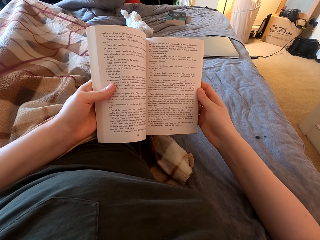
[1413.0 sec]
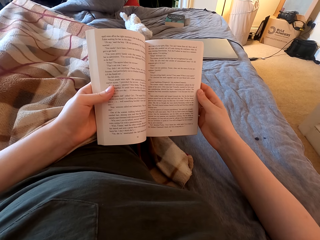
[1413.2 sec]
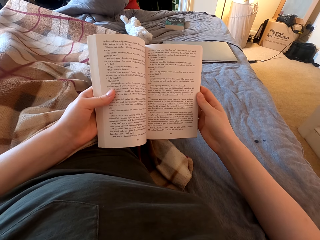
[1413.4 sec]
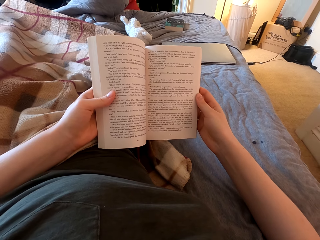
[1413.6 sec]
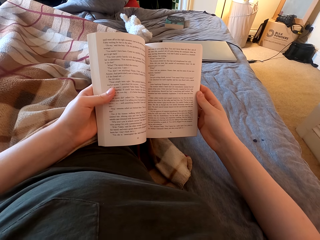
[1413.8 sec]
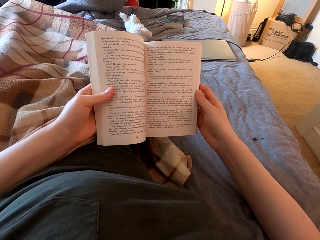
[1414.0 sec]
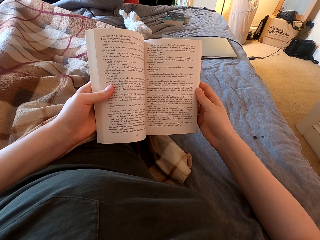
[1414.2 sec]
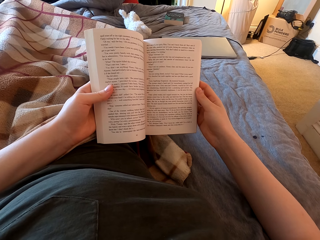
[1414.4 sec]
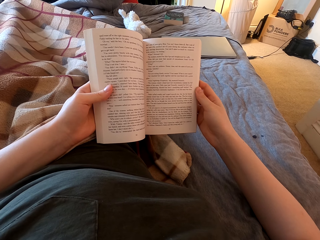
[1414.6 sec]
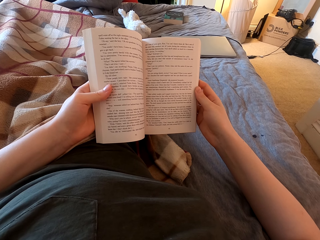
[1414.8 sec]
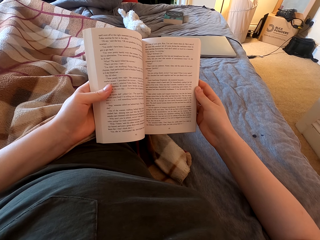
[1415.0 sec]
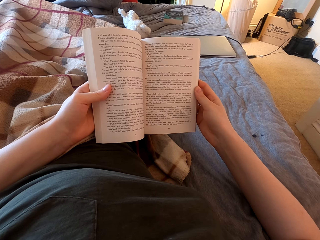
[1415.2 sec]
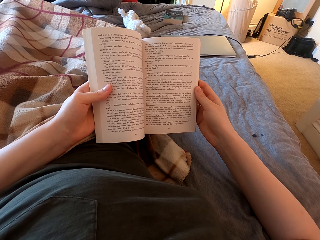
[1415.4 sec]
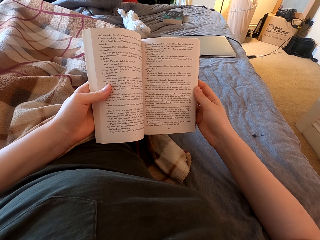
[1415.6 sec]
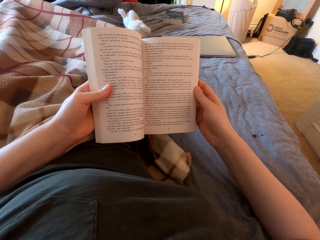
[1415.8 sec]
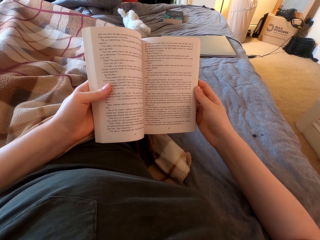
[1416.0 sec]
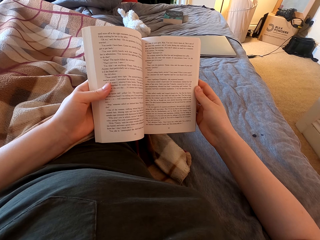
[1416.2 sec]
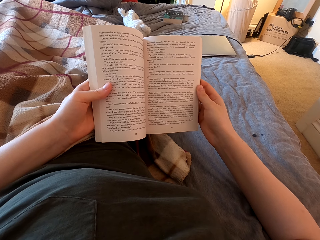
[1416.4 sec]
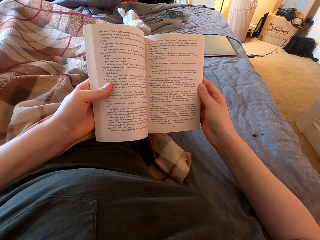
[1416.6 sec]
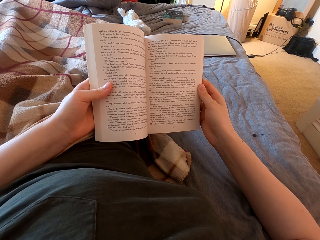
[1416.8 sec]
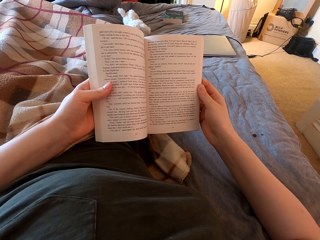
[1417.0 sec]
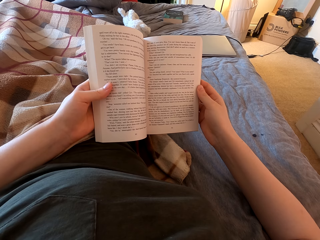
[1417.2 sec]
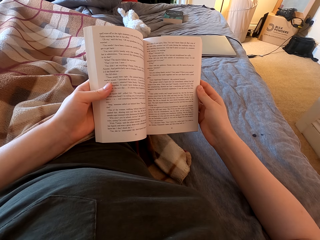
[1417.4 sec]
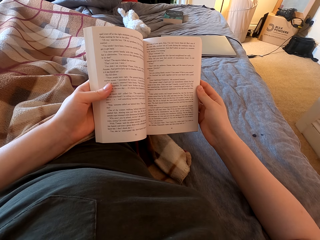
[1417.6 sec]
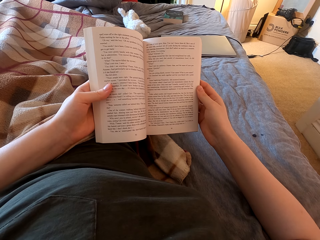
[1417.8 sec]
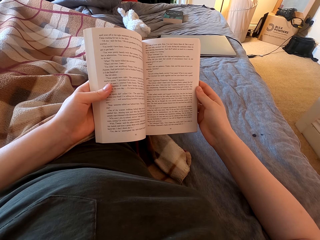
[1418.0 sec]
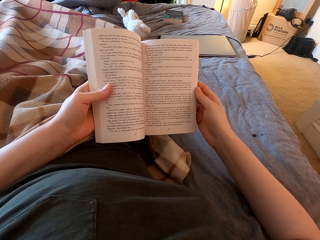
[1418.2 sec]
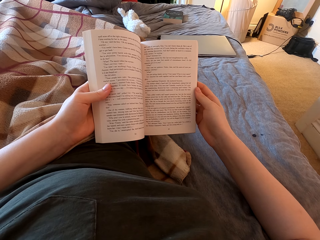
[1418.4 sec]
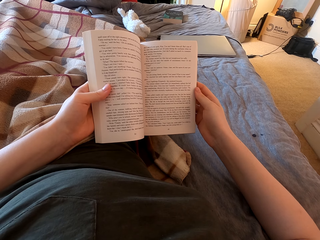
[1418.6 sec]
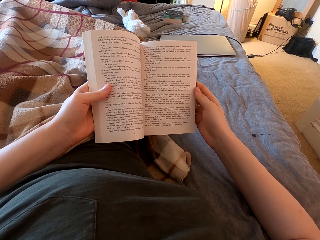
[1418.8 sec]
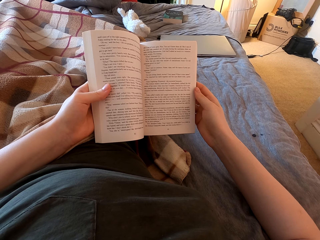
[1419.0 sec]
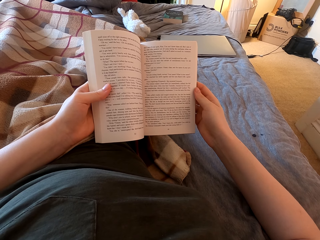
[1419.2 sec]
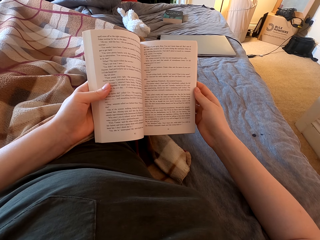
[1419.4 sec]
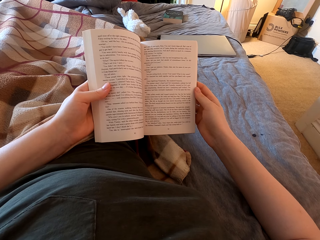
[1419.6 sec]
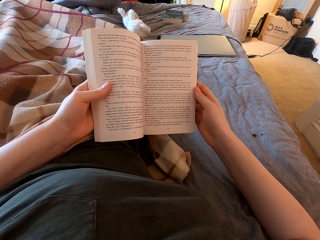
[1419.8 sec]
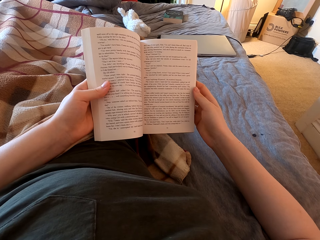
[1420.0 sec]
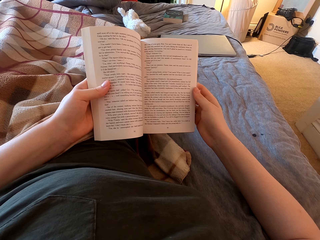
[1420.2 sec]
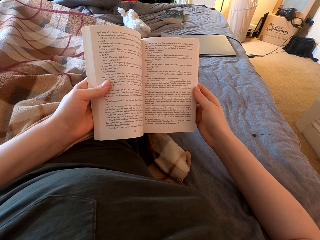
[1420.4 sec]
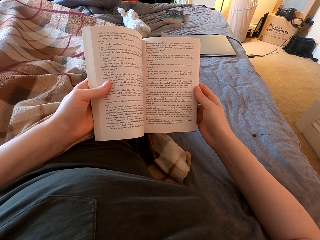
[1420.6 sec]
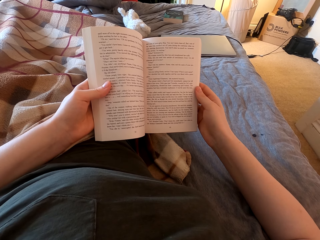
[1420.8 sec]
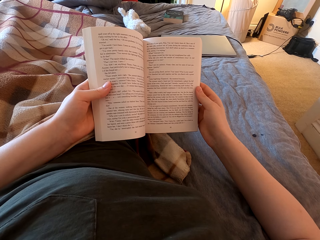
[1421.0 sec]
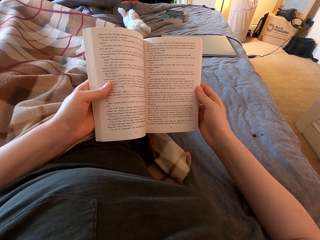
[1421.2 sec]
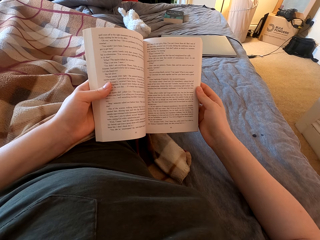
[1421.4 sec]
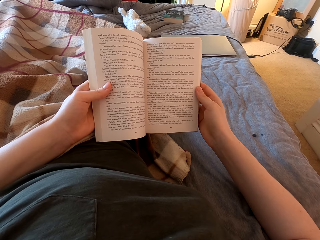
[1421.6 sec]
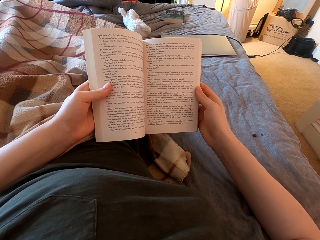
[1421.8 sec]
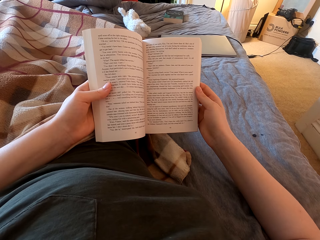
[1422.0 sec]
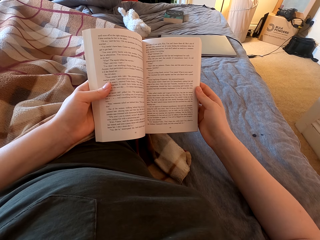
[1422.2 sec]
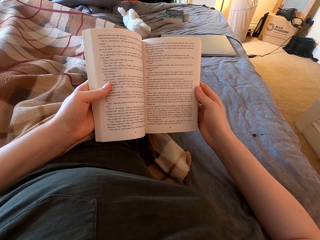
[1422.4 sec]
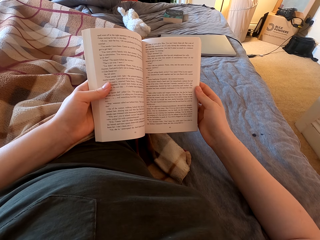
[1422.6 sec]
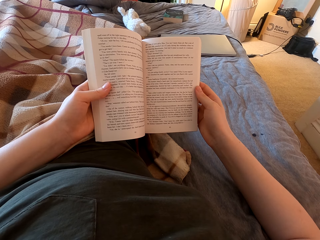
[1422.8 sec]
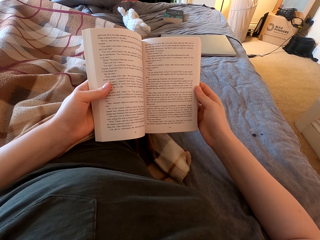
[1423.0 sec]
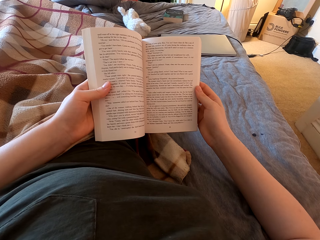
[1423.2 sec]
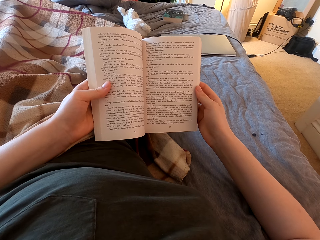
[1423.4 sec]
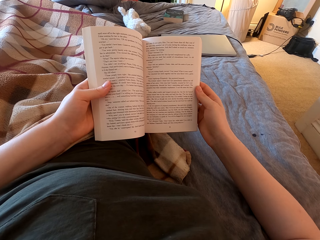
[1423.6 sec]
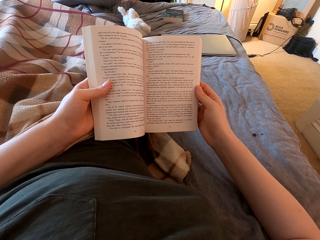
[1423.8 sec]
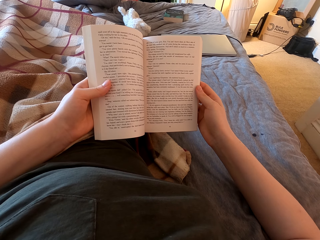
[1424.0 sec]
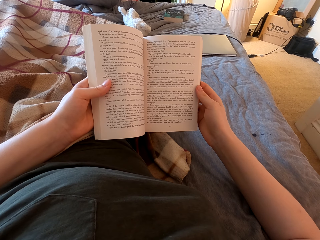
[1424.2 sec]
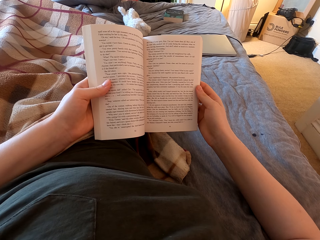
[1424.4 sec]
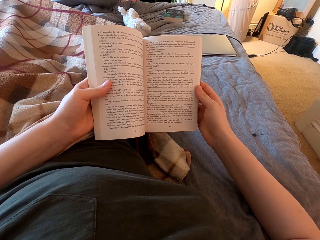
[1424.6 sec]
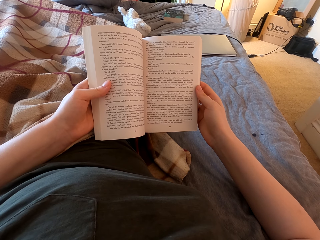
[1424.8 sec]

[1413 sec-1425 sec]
The camera wearer reads the book.

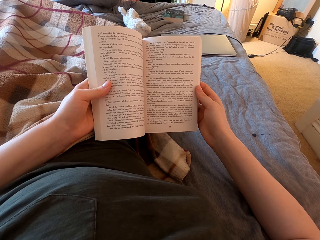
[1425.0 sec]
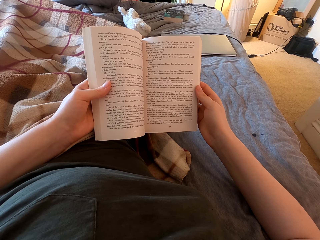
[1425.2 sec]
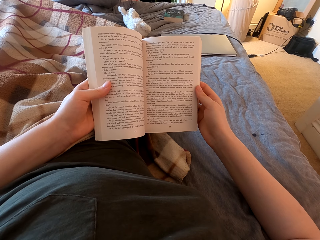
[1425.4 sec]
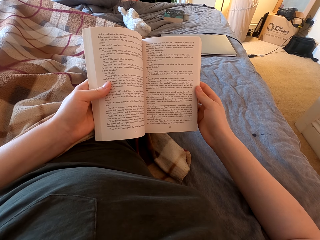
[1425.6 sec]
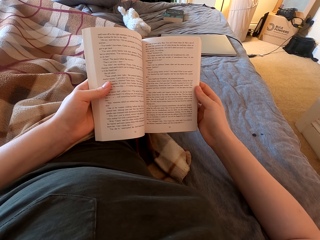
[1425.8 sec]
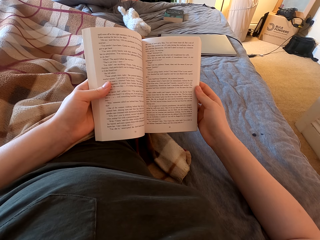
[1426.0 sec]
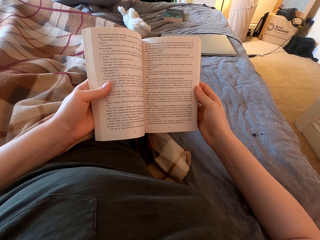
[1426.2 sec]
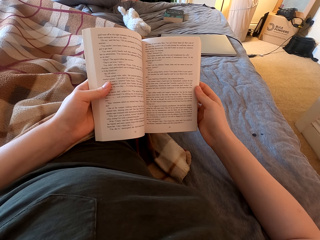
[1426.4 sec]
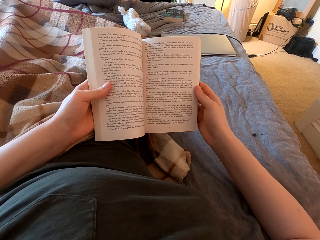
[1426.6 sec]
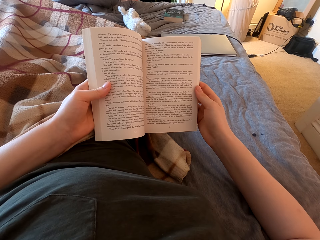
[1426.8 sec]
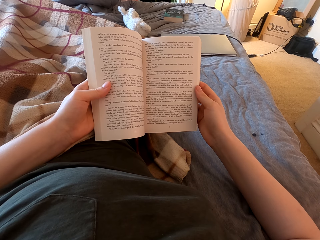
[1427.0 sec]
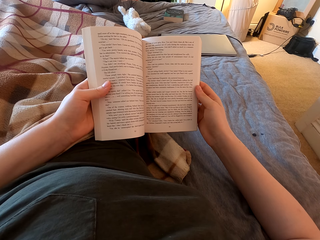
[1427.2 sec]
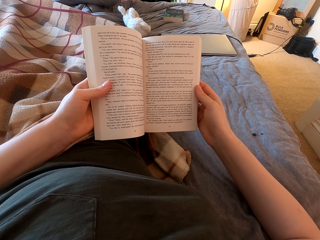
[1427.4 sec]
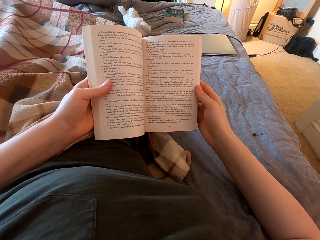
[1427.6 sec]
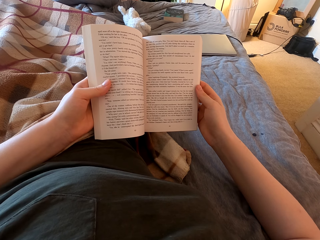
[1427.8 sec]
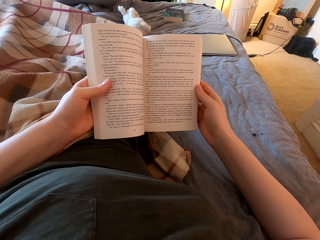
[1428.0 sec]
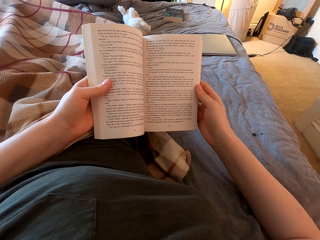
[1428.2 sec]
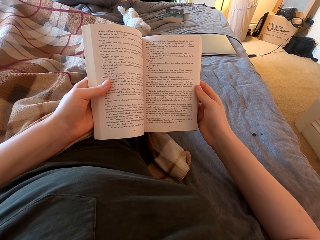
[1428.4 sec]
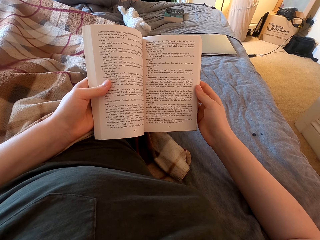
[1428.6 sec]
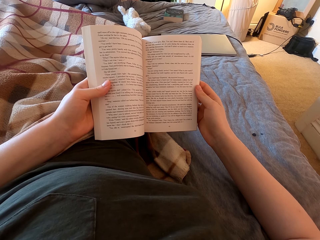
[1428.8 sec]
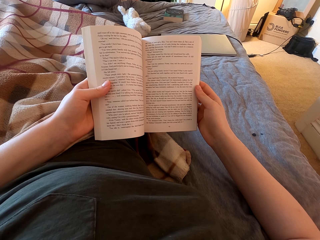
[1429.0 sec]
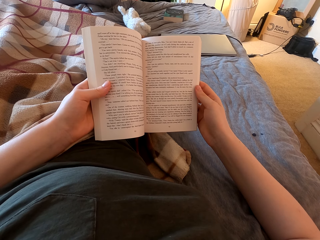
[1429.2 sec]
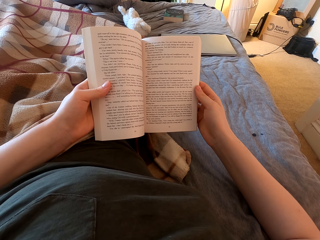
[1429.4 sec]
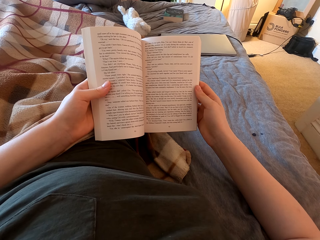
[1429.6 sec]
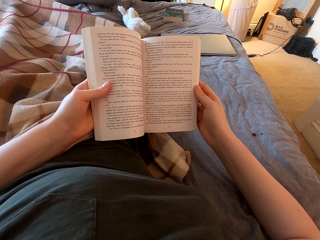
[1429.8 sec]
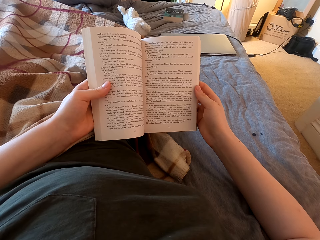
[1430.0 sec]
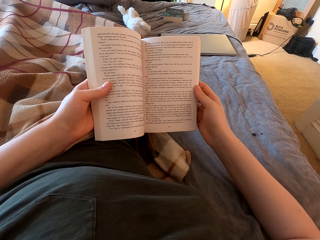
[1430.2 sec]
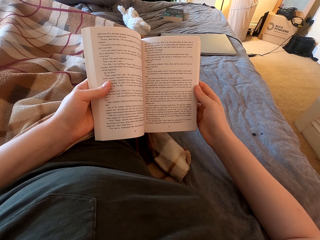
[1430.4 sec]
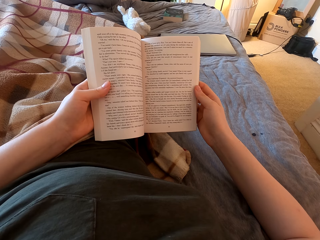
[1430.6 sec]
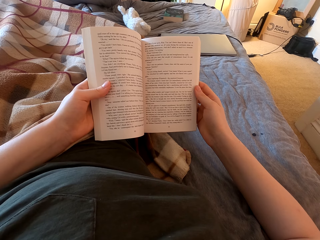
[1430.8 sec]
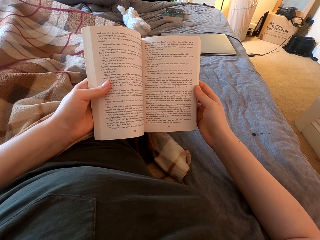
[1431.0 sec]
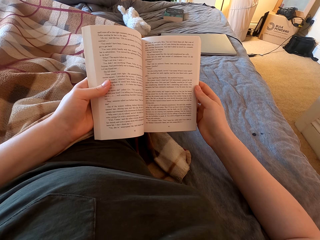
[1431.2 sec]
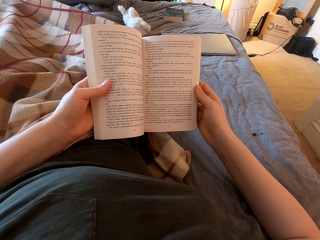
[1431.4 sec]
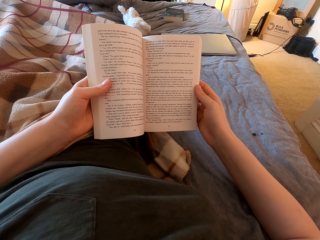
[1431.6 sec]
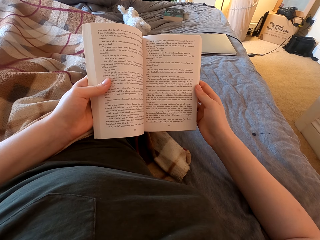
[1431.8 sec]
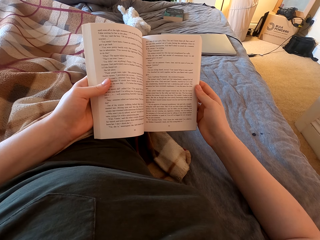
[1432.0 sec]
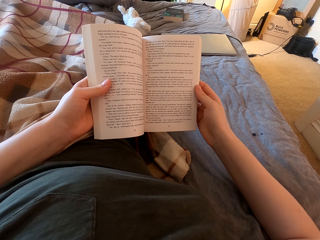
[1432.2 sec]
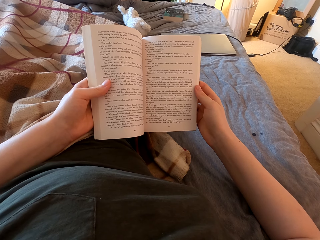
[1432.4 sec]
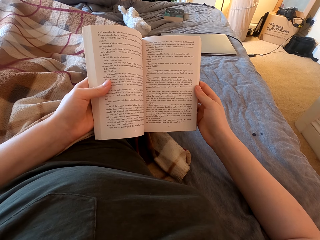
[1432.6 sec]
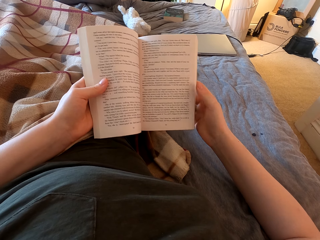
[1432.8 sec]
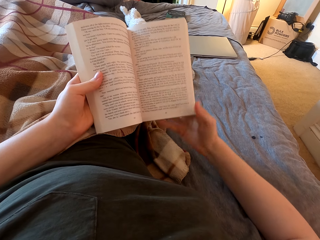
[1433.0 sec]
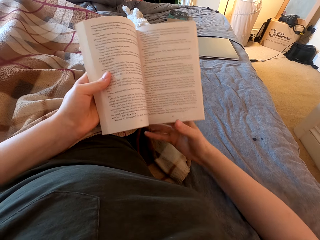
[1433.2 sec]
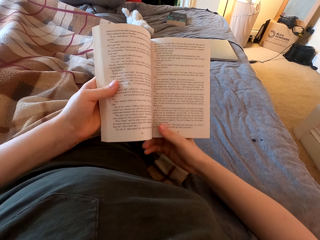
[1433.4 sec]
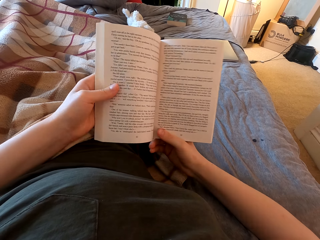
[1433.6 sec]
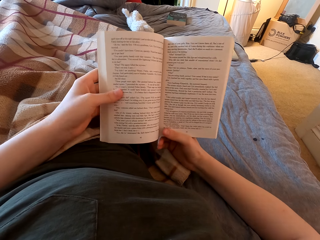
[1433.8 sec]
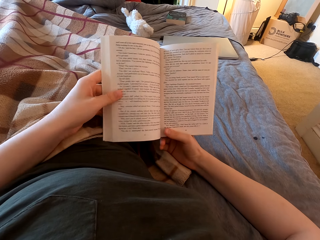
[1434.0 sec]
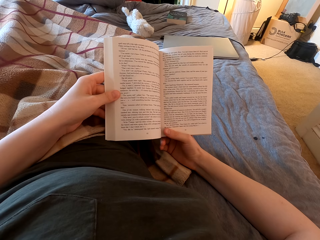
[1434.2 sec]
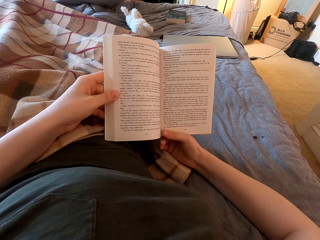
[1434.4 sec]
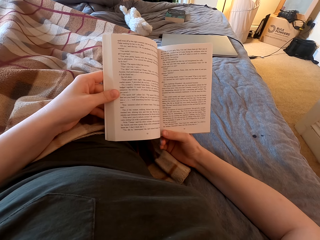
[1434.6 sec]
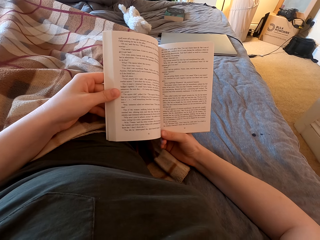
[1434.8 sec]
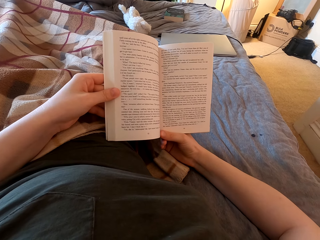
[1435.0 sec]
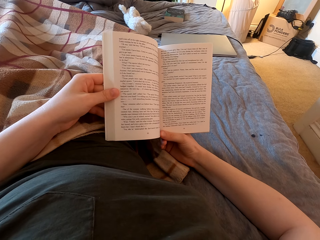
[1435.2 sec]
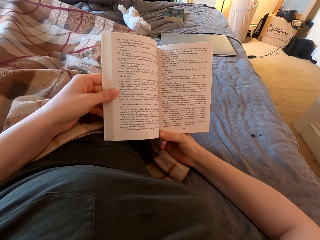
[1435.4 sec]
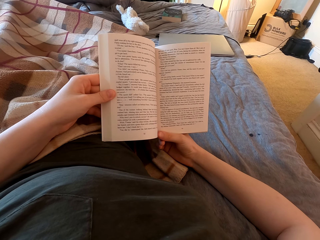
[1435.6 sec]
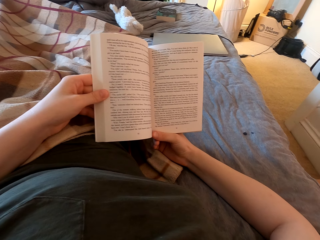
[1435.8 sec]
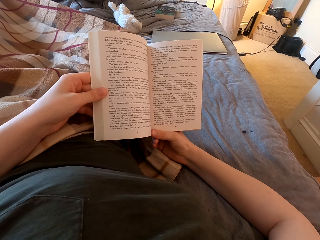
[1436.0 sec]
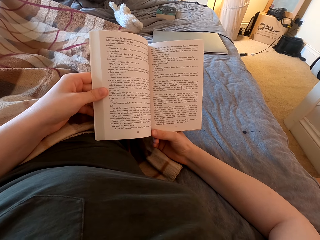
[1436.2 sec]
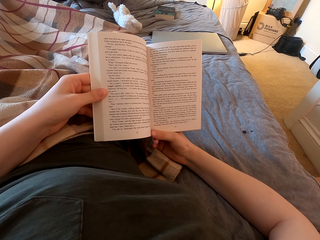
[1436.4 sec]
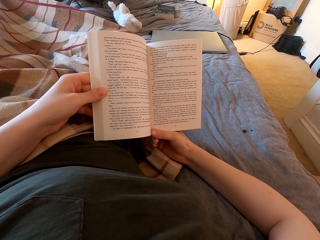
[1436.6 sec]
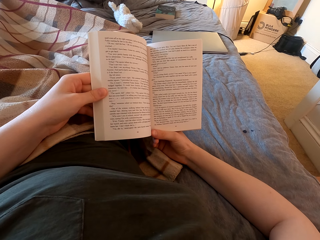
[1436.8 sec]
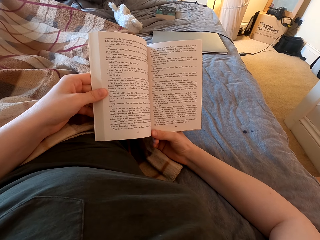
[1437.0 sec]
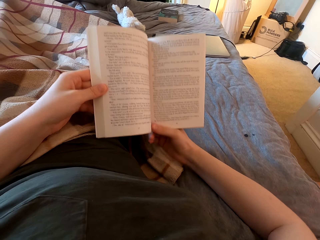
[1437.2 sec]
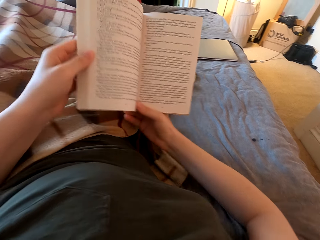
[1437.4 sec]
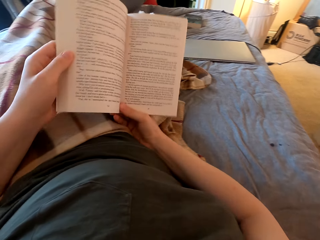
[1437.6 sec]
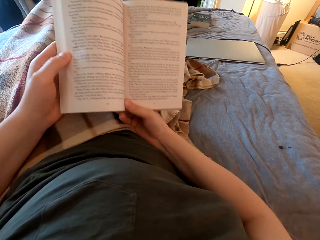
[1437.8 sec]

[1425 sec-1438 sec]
The camera wearer swings the right hand. They hold the book with the right hand. They read the book.
